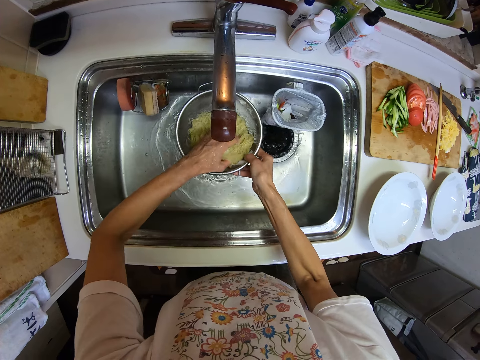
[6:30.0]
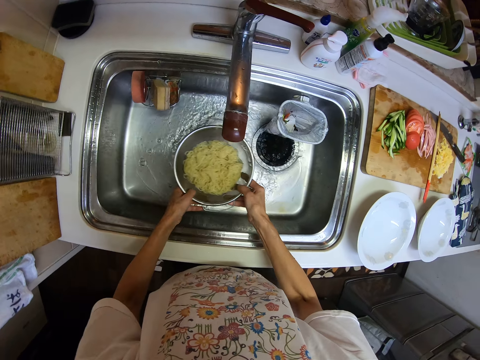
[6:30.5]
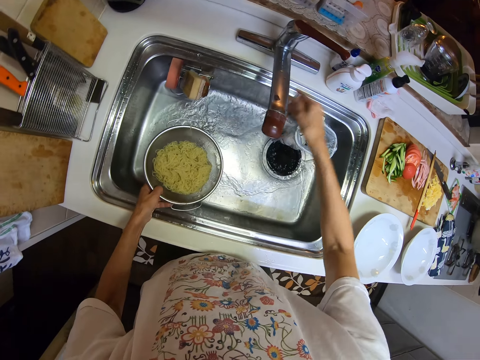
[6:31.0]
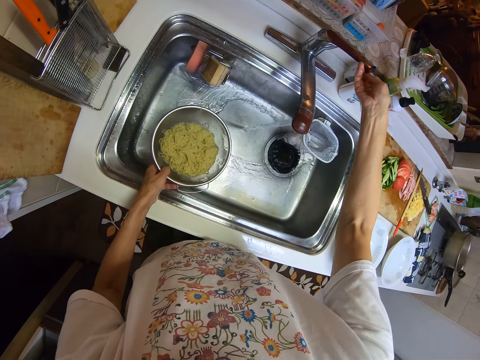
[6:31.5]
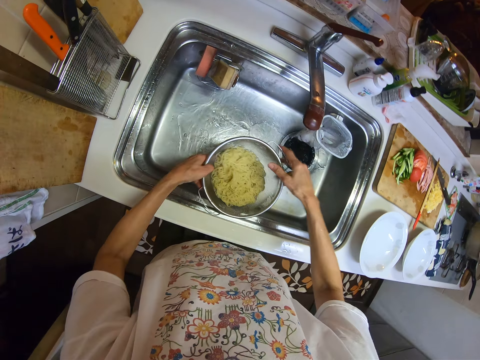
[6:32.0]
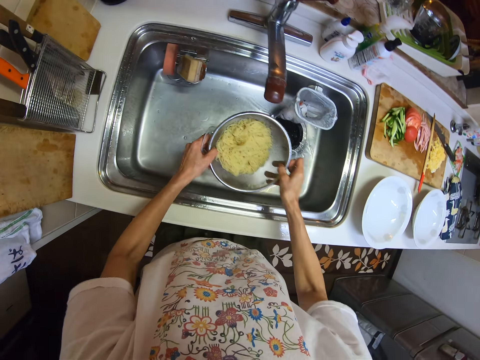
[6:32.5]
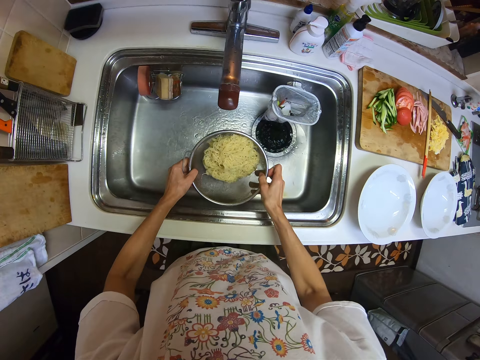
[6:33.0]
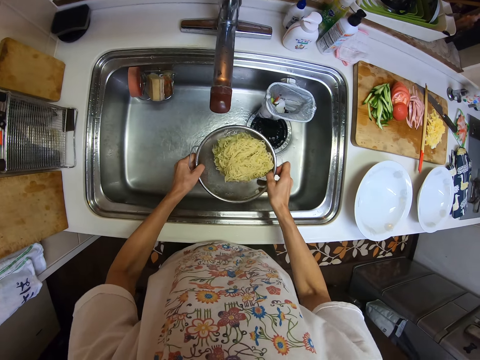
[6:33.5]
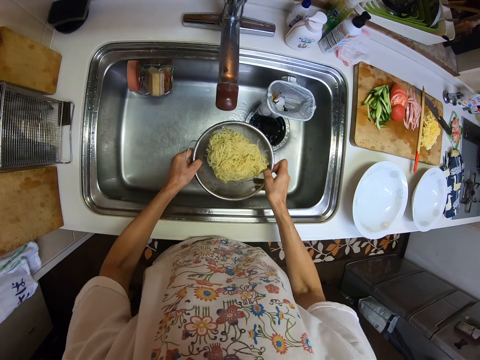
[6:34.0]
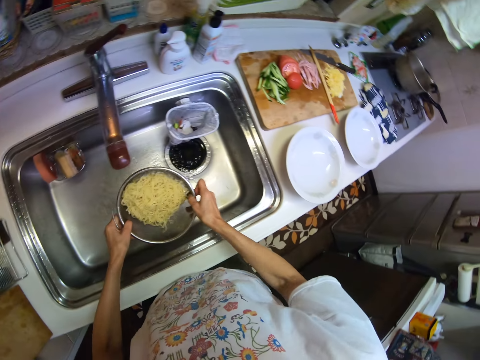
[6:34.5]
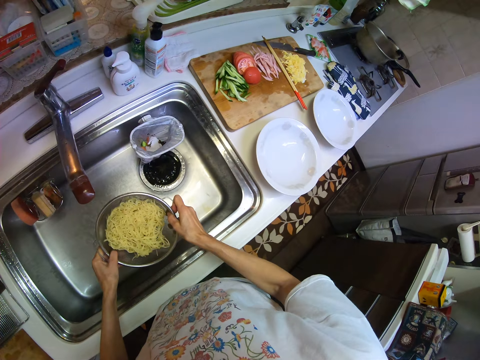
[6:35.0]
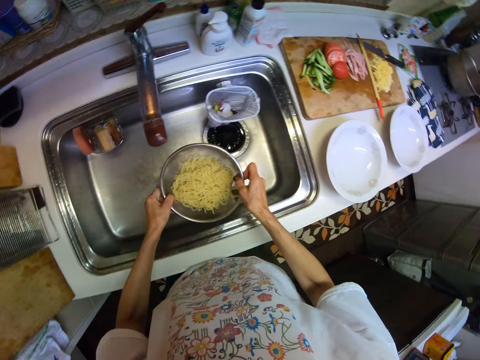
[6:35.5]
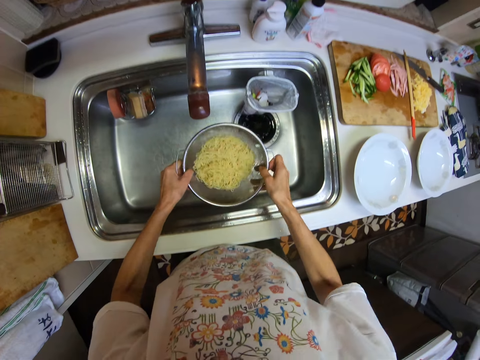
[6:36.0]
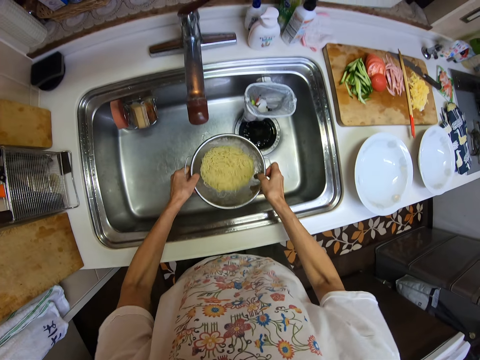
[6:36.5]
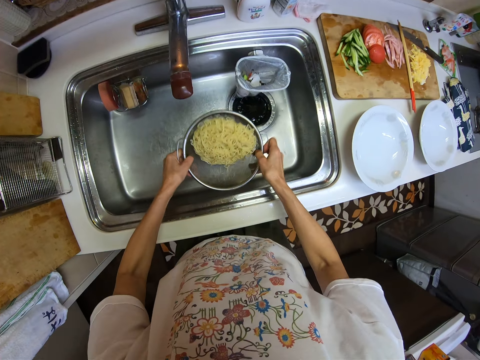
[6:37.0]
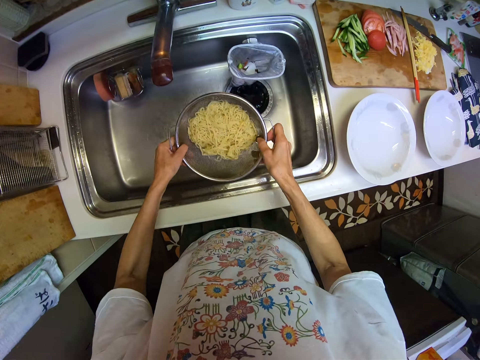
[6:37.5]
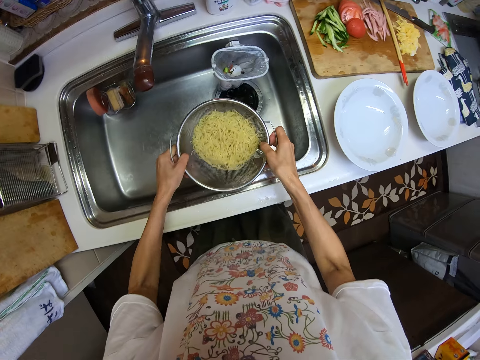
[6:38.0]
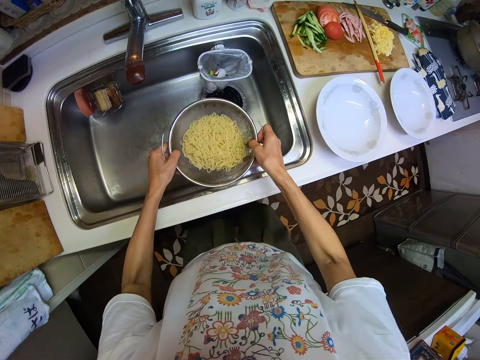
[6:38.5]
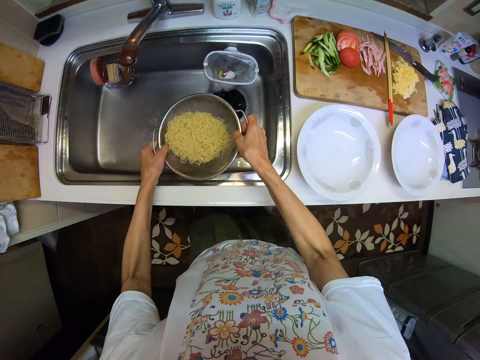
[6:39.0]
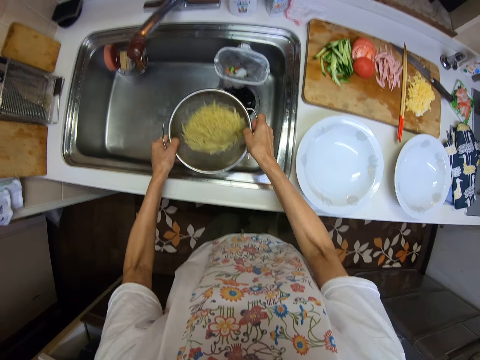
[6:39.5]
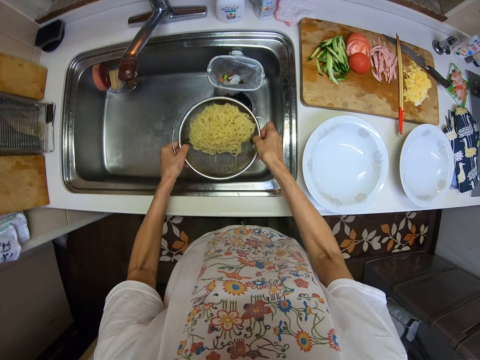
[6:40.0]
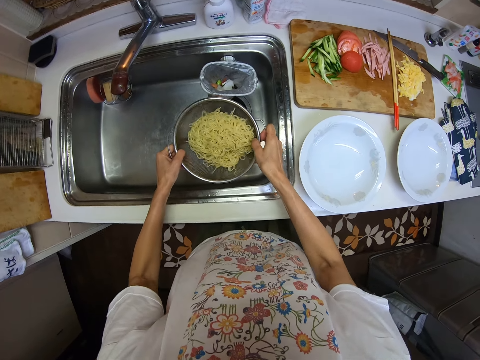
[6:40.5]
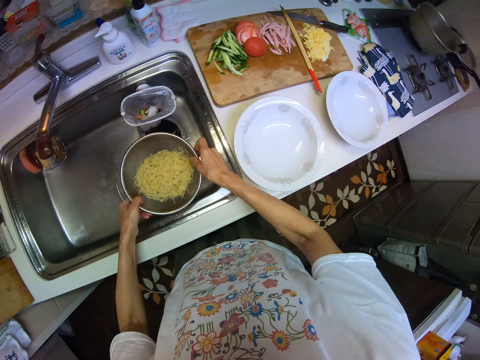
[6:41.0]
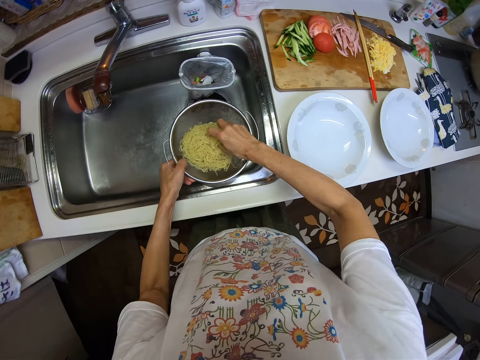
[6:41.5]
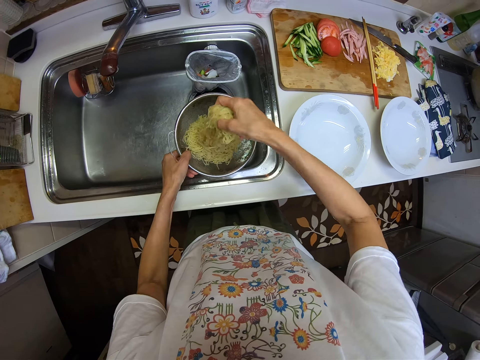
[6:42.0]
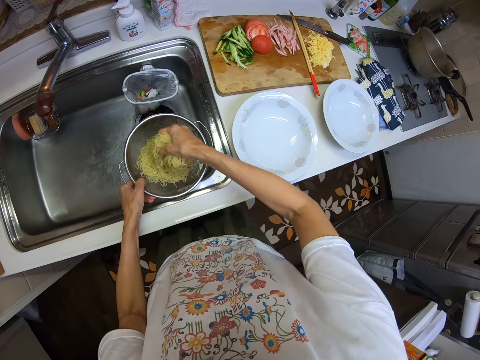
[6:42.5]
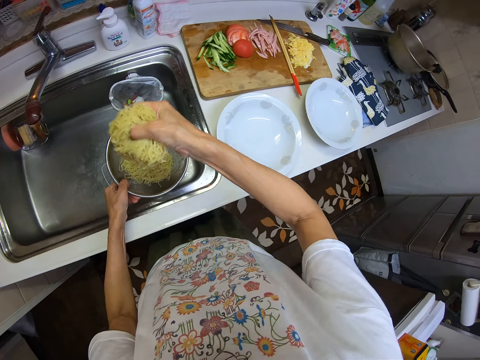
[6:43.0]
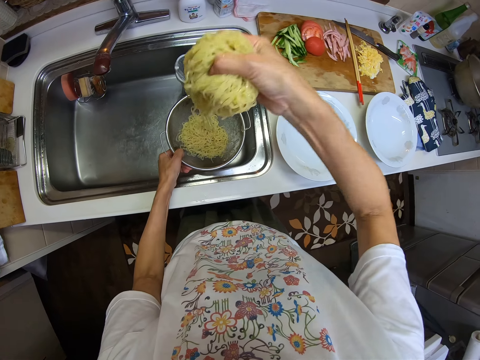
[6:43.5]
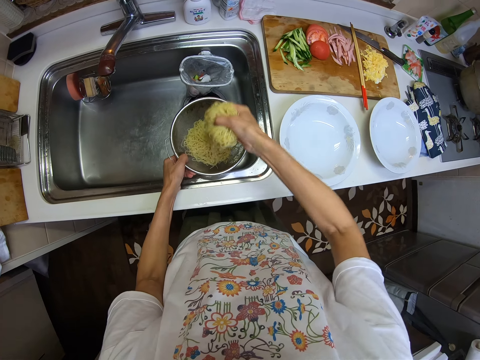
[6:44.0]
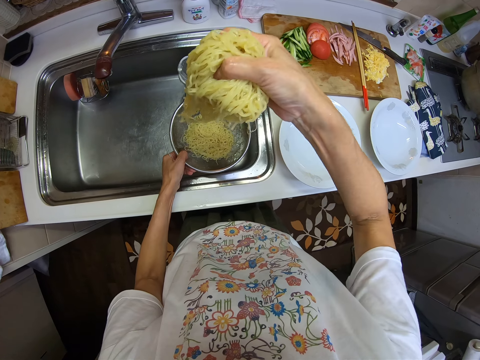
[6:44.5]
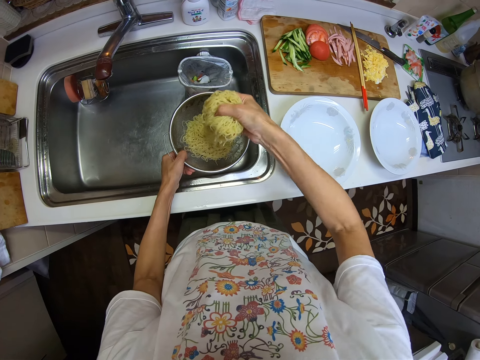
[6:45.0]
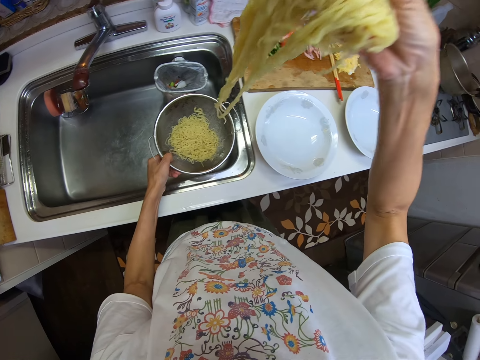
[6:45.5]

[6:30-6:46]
The camera wearer switches off the tap with her left hand. She dries the noodles in the colander. She shakes the noodles inside the sieve with both hands. She adjusts the noodles with her right hand and packs some noodles from the sieve with her right hand.

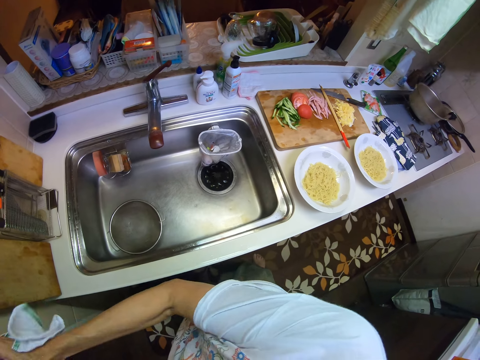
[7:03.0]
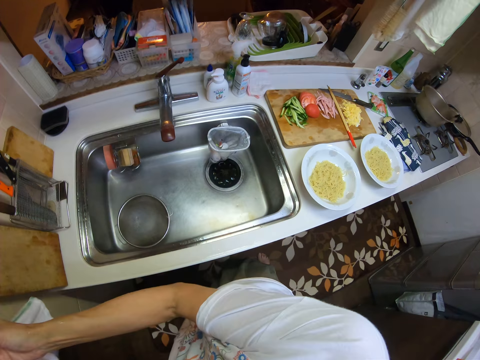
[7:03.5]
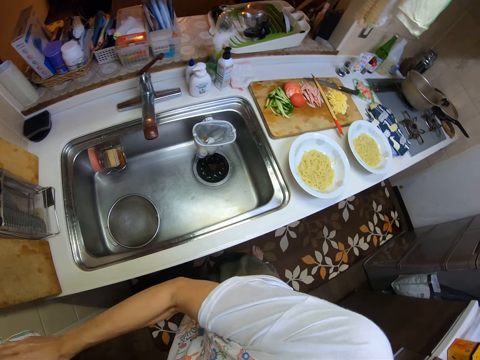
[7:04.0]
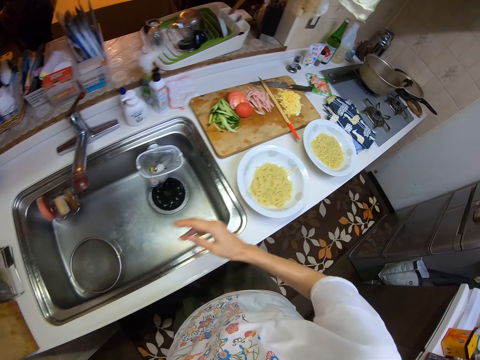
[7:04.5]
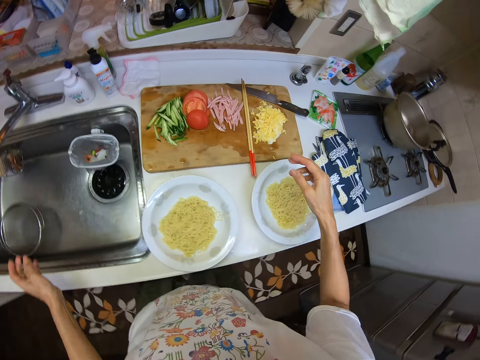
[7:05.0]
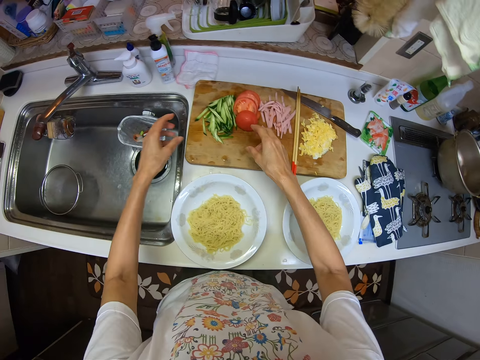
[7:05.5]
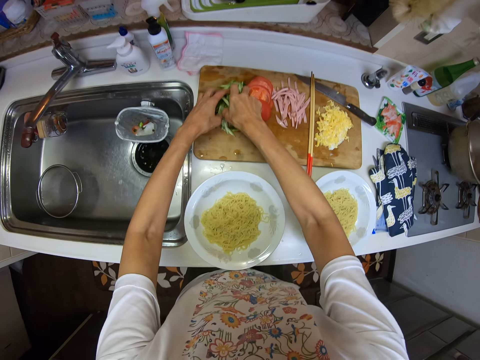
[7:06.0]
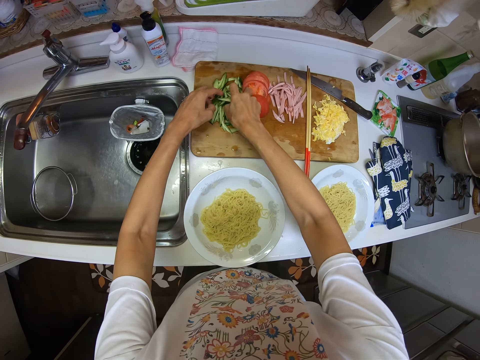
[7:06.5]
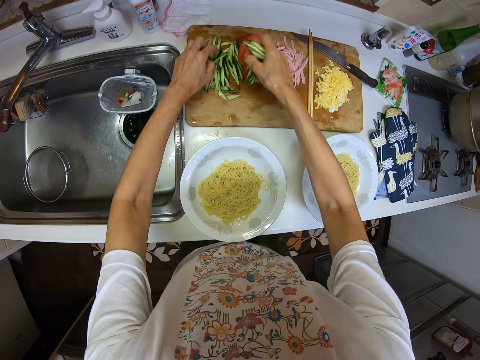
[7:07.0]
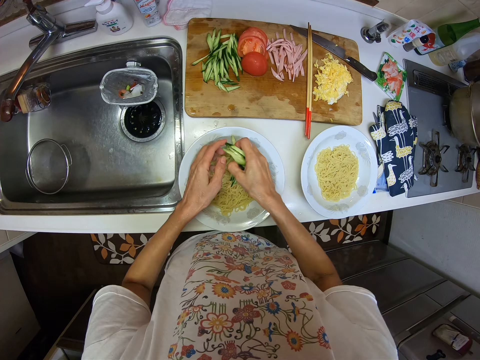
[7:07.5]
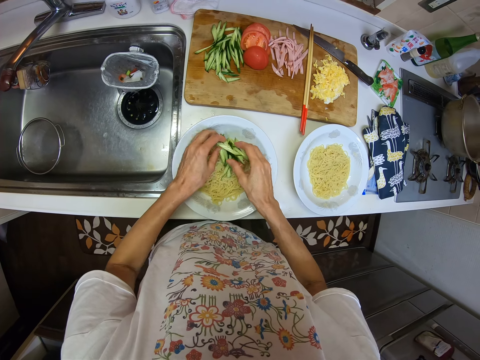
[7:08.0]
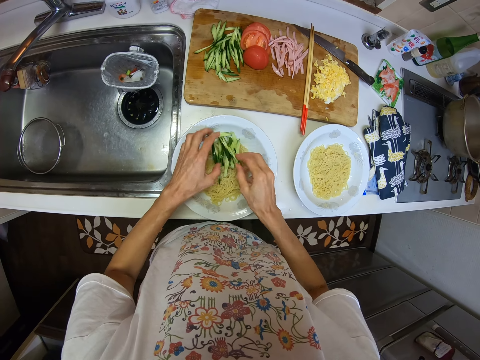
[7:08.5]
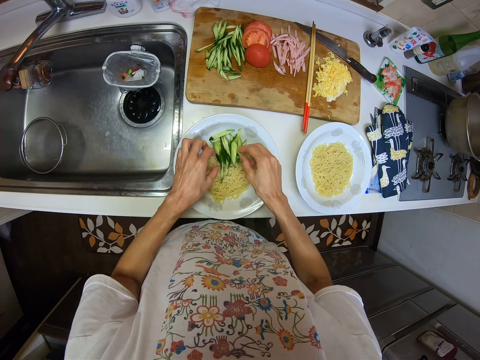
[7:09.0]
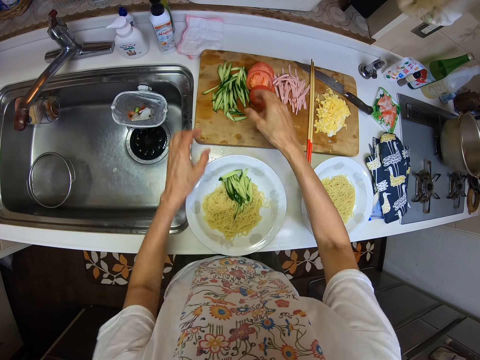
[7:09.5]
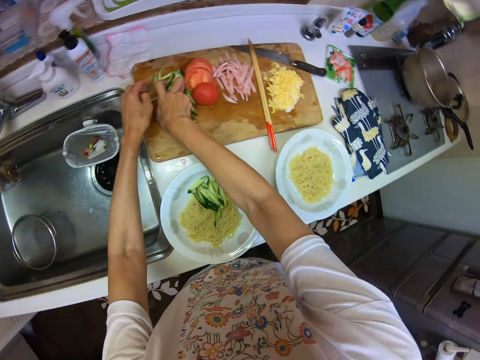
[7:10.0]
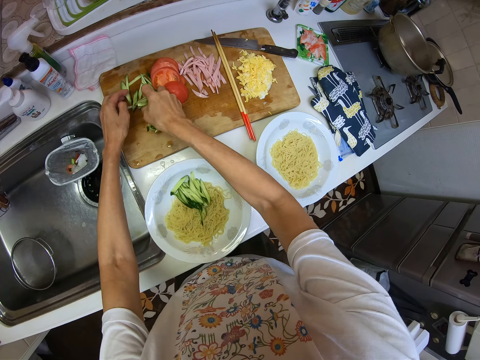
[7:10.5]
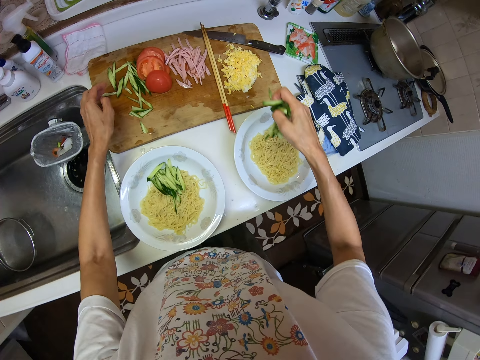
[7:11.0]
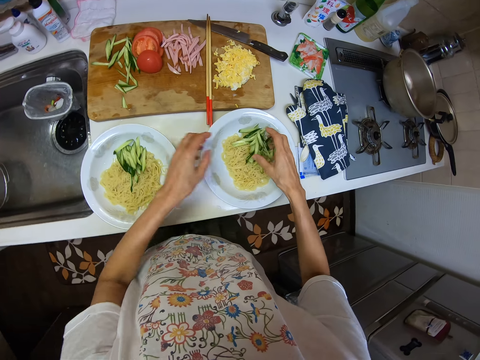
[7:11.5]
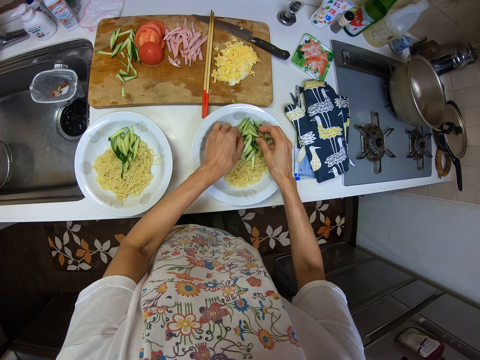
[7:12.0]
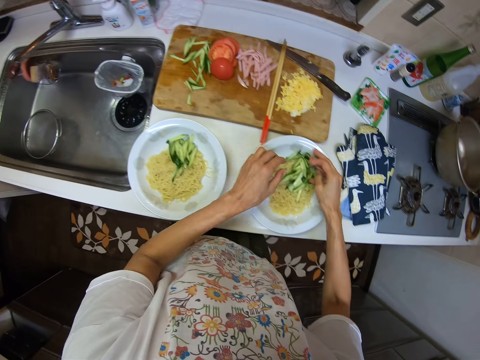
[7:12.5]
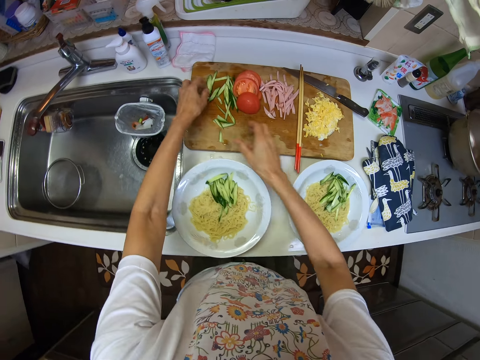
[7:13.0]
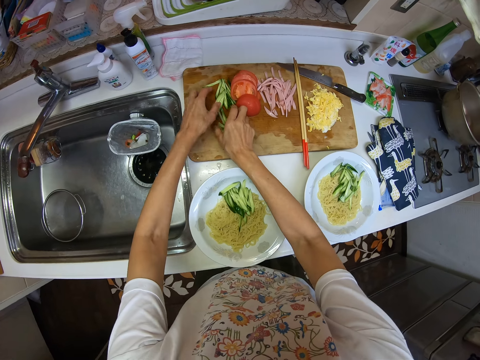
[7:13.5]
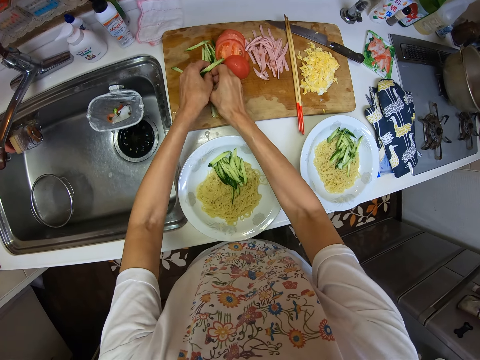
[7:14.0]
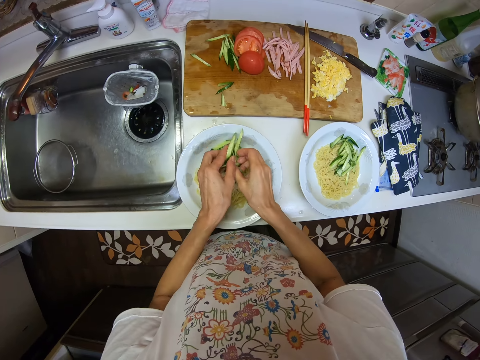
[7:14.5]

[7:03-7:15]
The camera wearer cleans her hand with the kitchen towel in the kitchen. She packs some vegetables on the cutting board and pours the vegetables inside the plate with noodles. She packs some vegetables on the cutting board and pours the vegetables inside the plate with noodles. She adjusts the vegetables inside the plate with noodles. She packs more vegetables from the cutting board with both hands.
